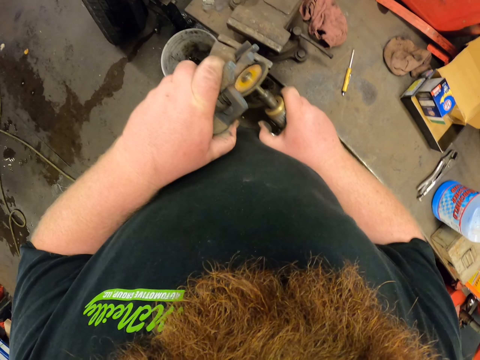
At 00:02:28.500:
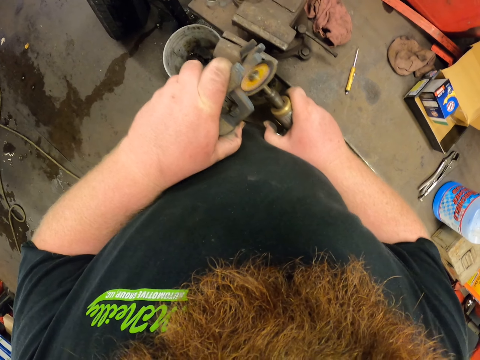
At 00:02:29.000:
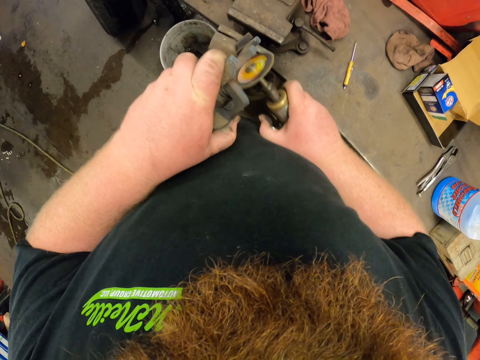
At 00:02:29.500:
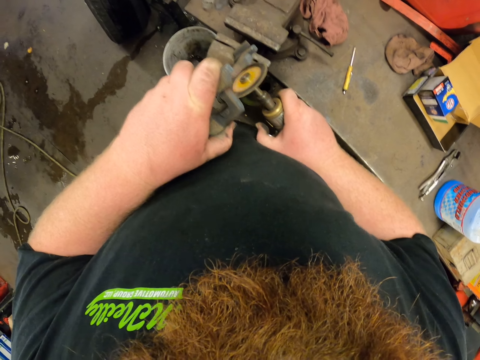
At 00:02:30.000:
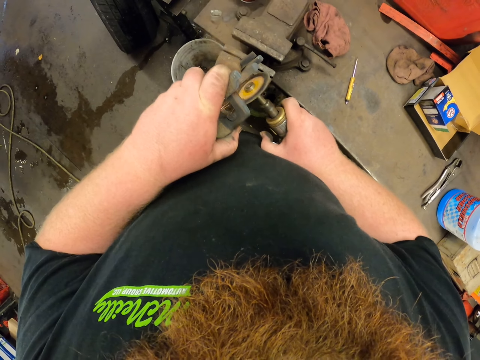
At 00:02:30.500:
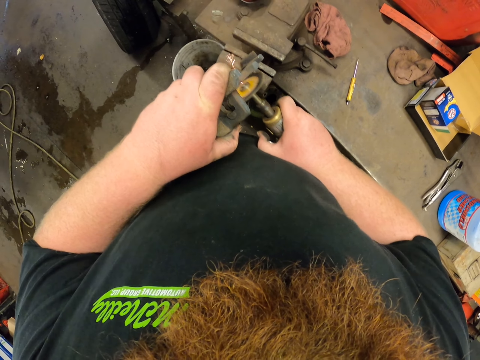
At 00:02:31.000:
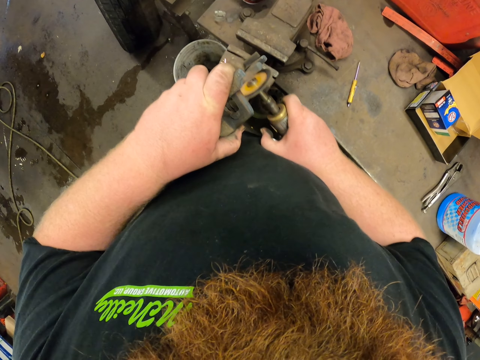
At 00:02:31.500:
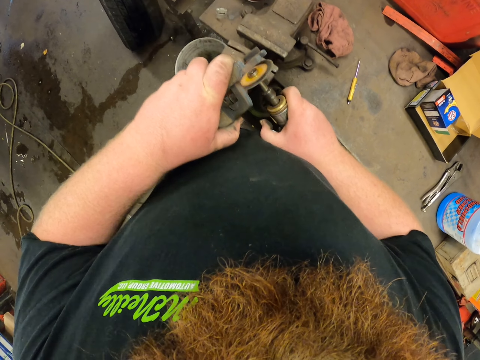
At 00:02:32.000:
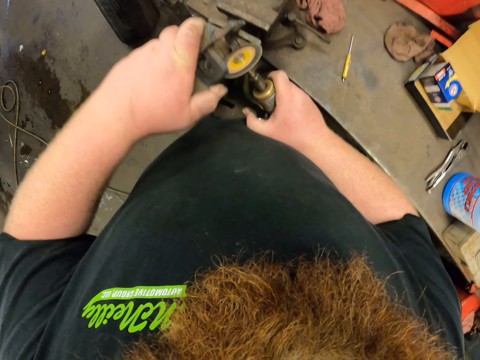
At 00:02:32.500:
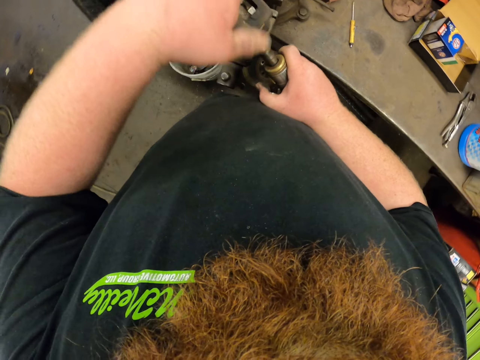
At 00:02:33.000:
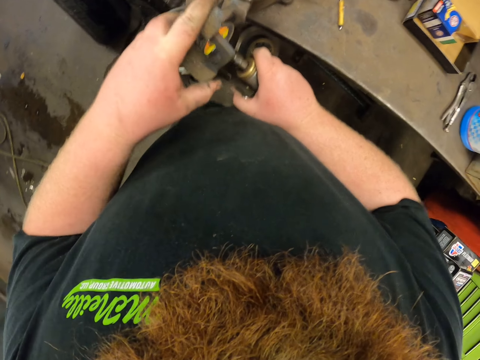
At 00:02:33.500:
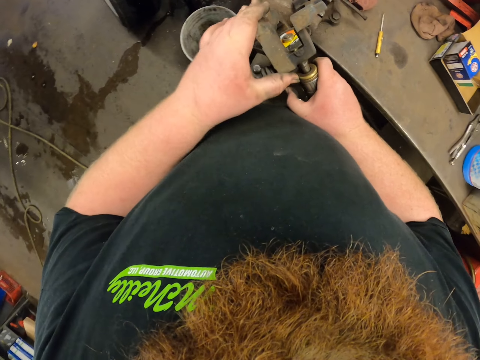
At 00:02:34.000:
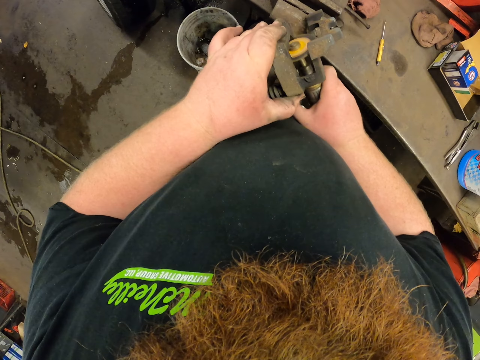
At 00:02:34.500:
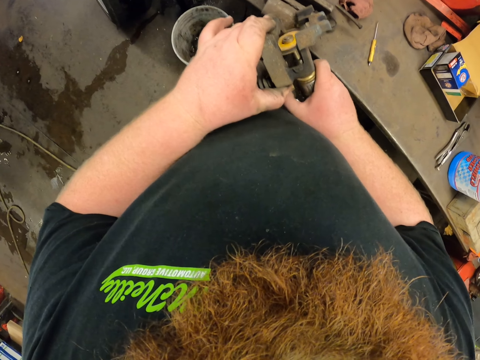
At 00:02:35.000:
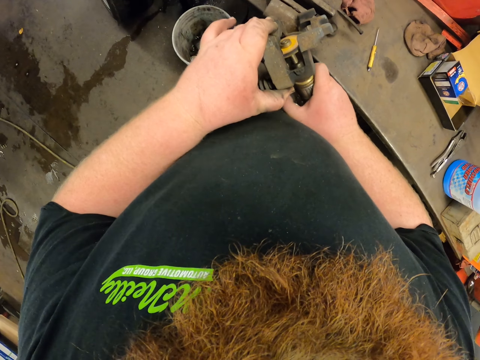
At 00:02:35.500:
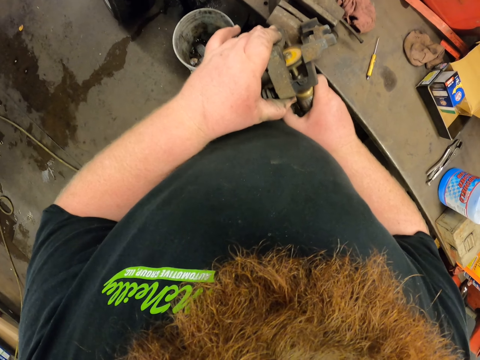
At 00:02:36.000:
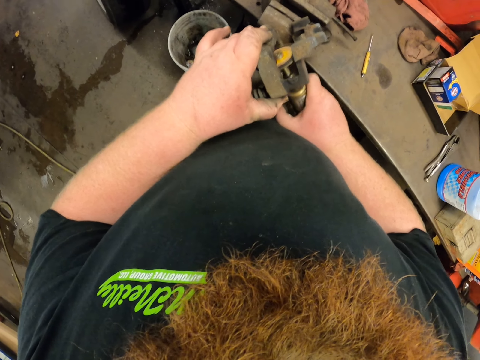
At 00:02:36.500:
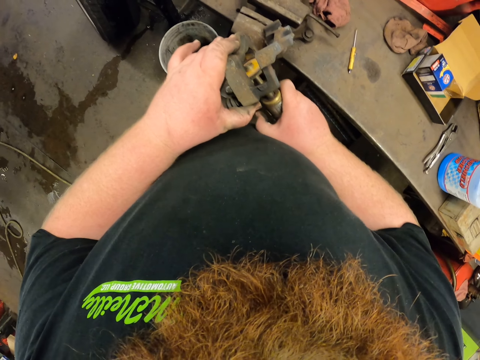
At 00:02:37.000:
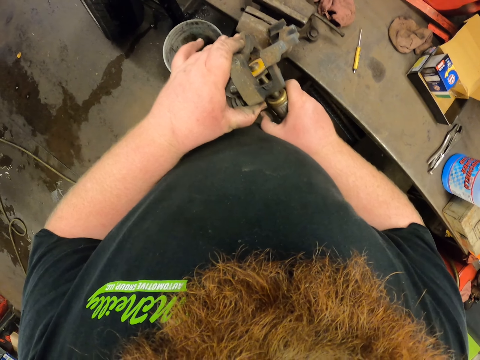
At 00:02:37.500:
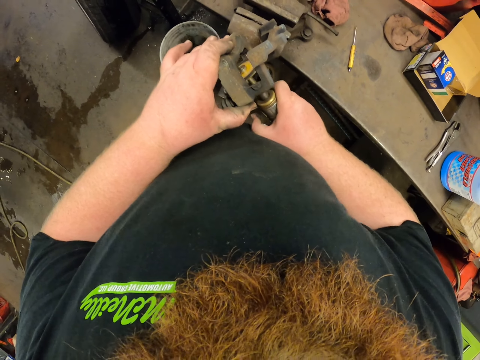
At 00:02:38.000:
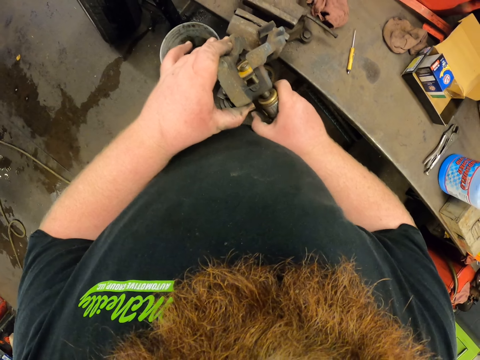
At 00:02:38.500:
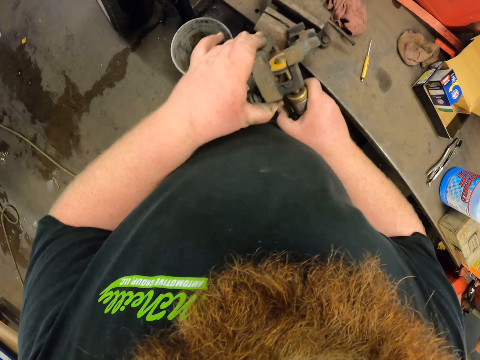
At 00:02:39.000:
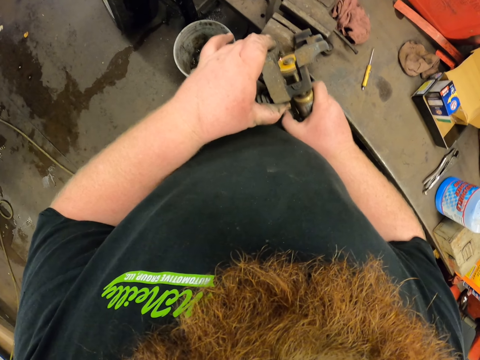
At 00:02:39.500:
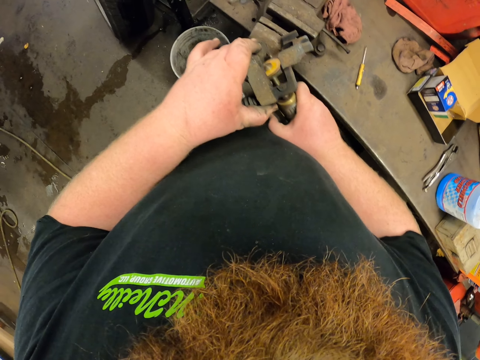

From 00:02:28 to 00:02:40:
The camera wearer puts something with the hose pipe cutting machine.

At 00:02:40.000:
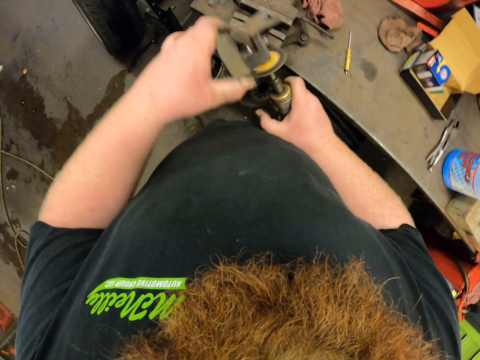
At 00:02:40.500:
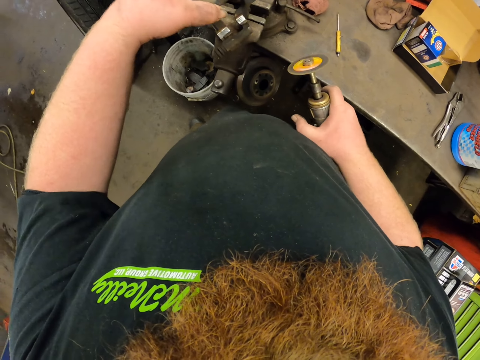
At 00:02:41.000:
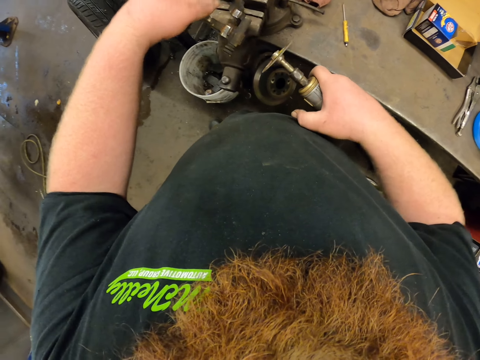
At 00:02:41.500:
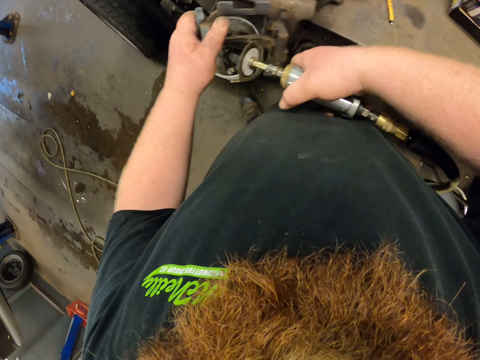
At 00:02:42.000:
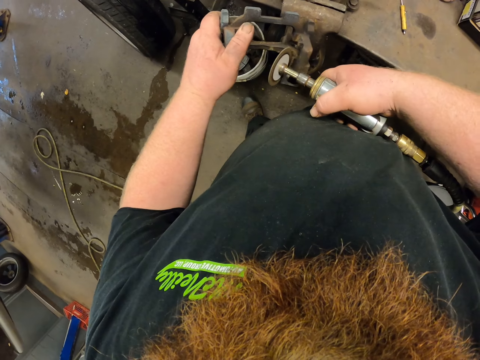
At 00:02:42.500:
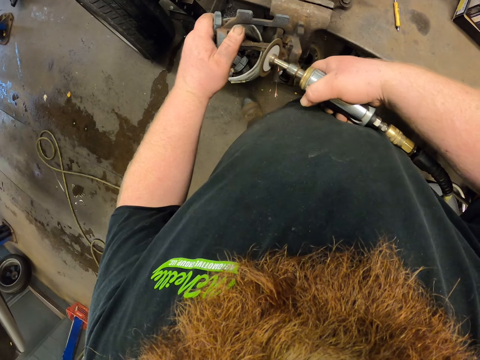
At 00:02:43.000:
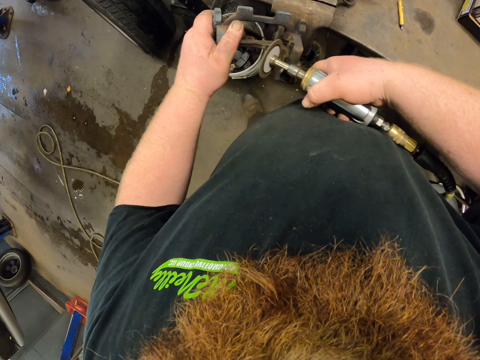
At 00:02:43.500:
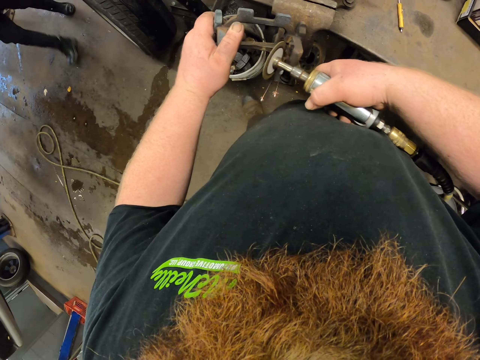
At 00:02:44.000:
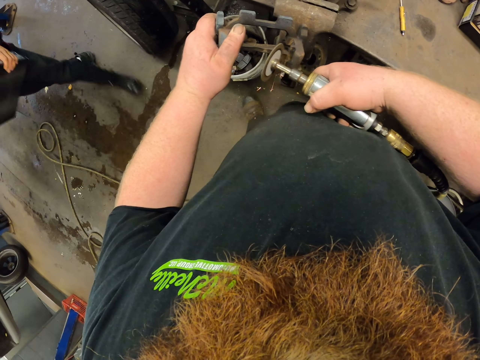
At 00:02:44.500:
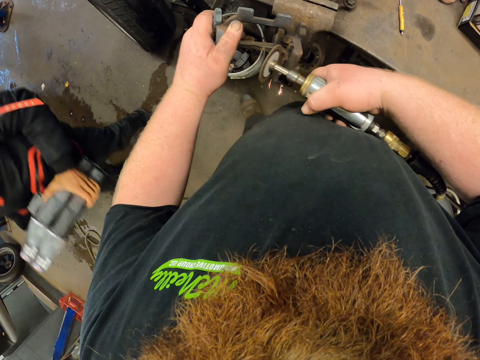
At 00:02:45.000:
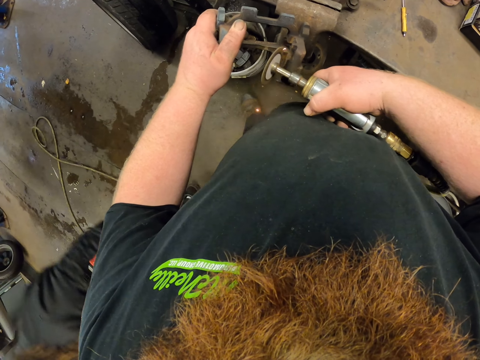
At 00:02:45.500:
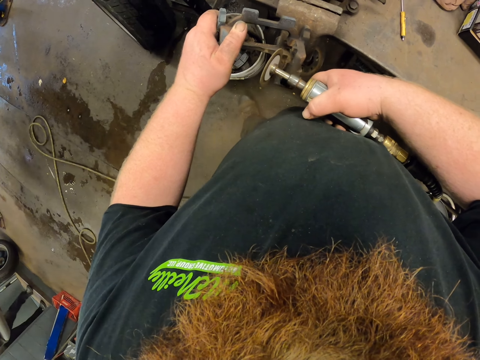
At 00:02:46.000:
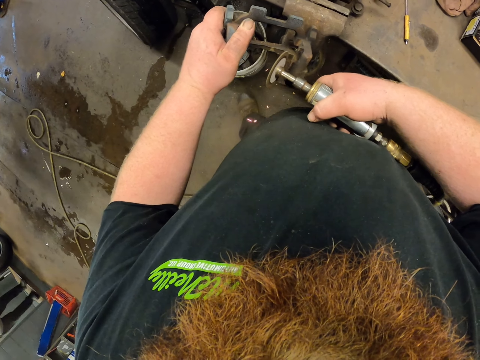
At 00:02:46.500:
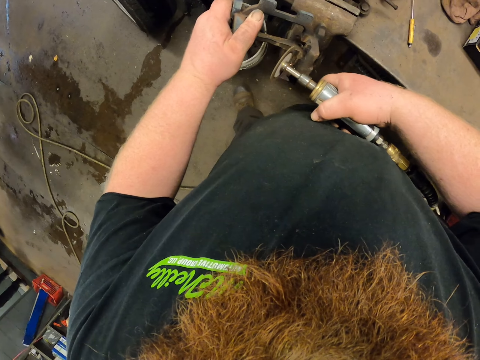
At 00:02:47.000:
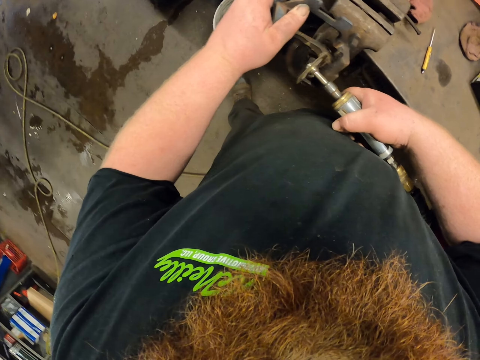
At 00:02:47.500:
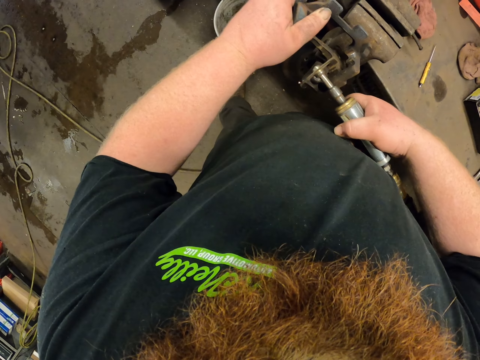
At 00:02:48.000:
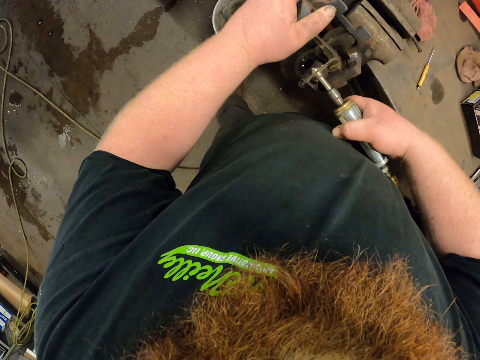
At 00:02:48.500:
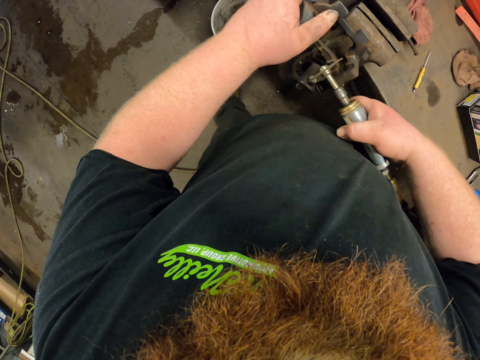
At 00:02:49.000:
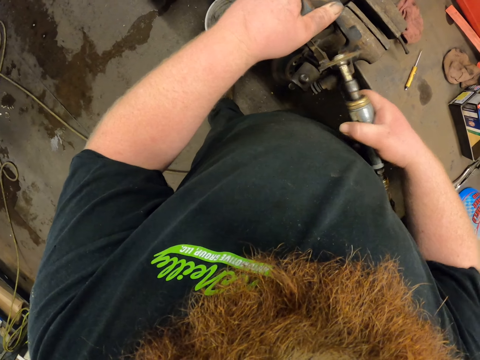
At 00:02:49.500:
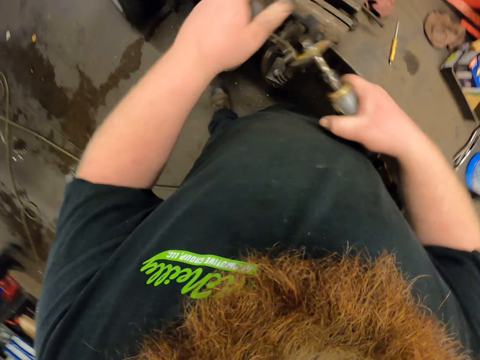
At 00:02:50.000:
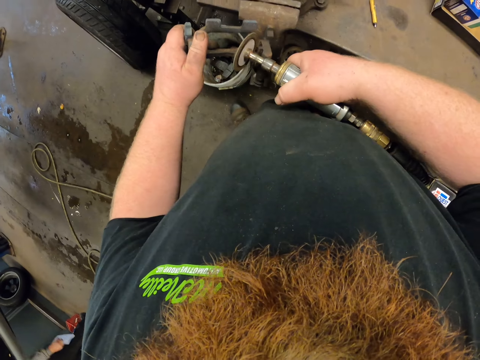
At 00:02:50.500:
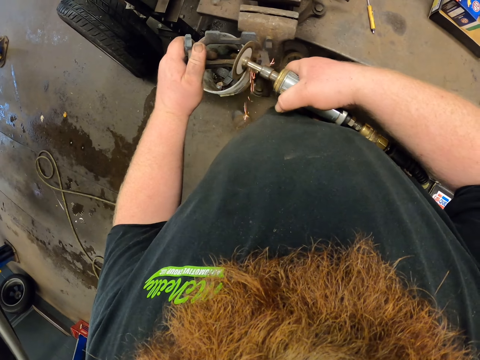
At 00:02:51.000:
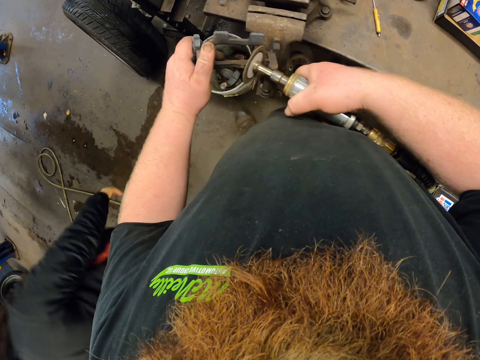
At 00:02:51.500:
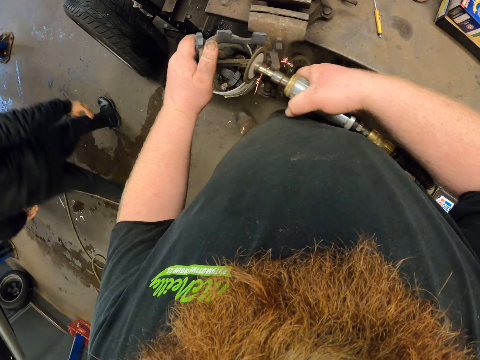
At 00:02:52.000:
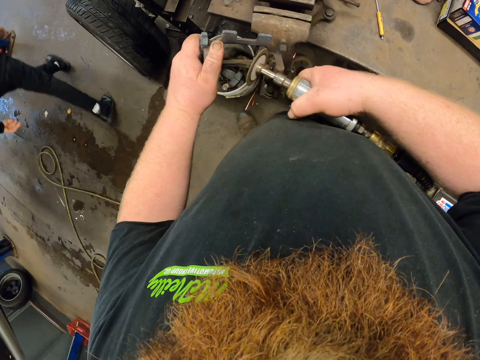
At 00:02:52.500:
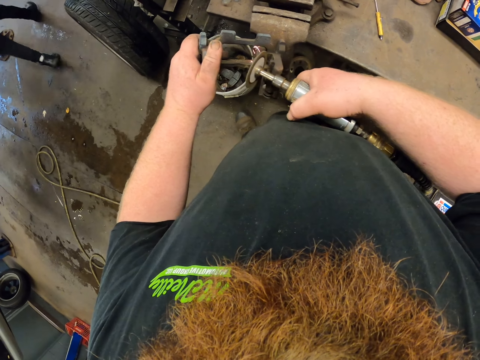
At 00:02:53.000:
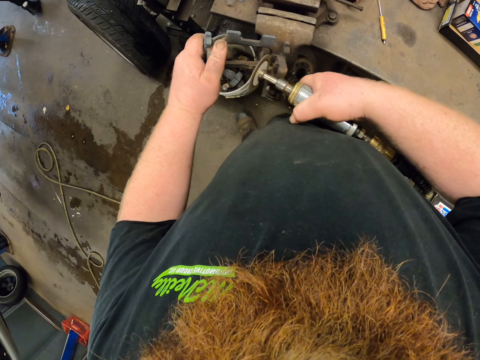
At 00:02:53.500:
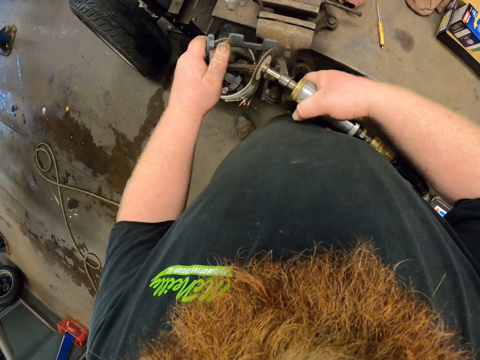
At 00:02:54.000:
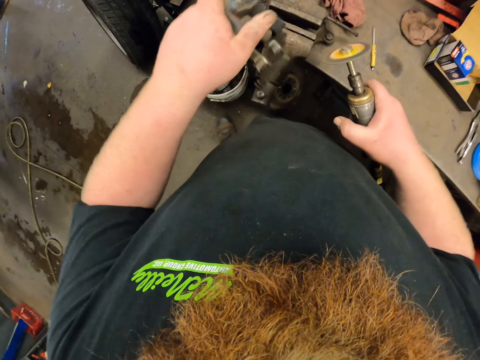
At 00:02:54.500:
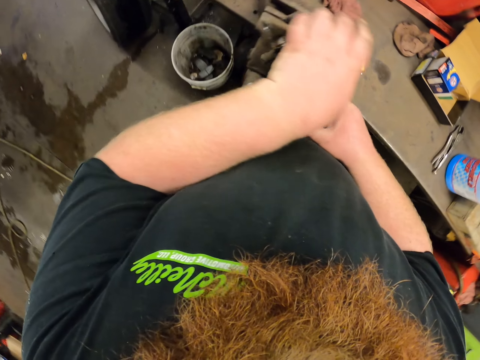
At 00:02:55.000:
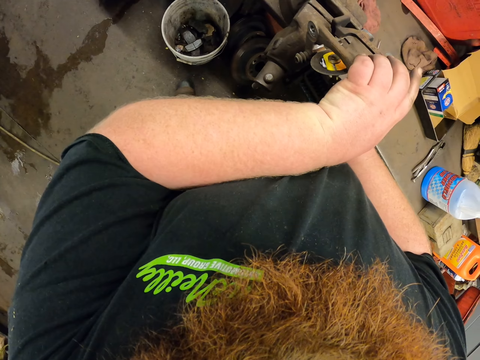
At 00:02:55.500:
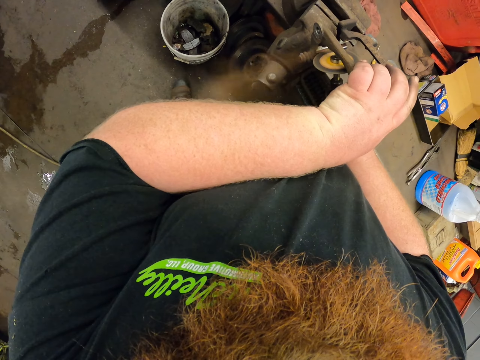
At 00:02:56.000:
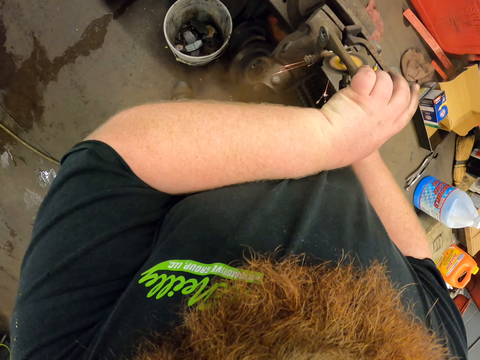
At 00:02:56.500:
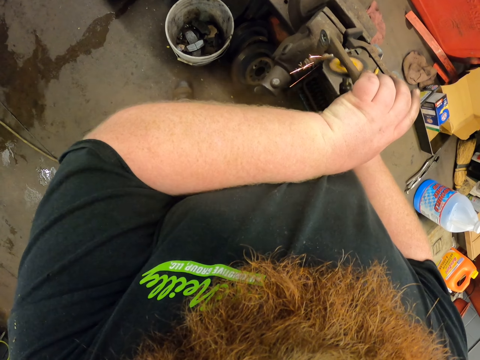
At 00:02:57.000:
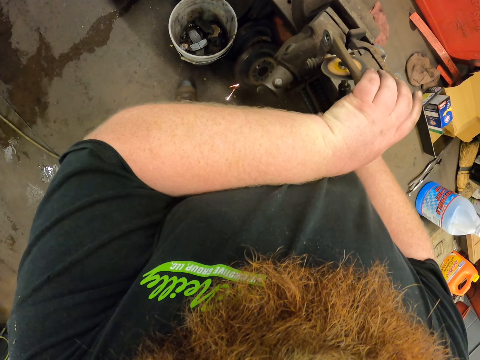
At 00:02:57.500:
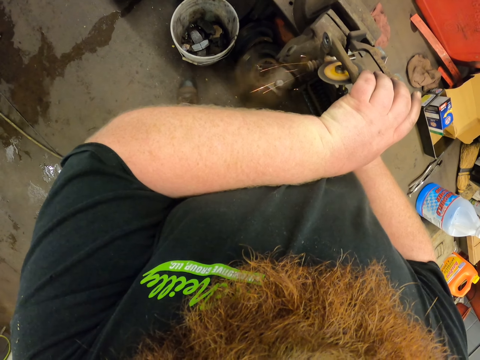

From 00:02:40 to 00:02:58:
The camera wearer looks at something. They cut something with the hose pipe cutting machine. A person walks in the room. The camera wearer cuts something with the hose pipe cutting machine. The person walks in the room. The camera wearer cuts something with the hose pipe cutting machine.
